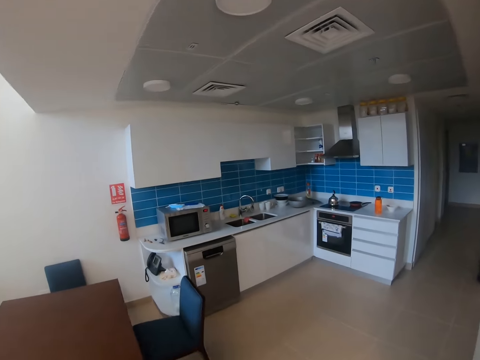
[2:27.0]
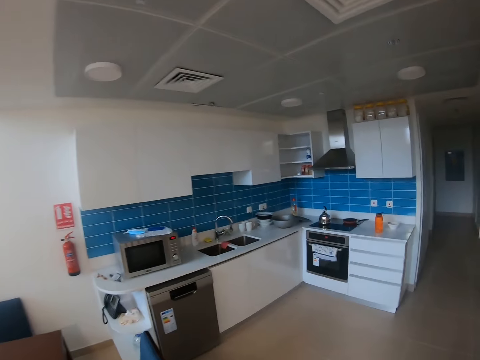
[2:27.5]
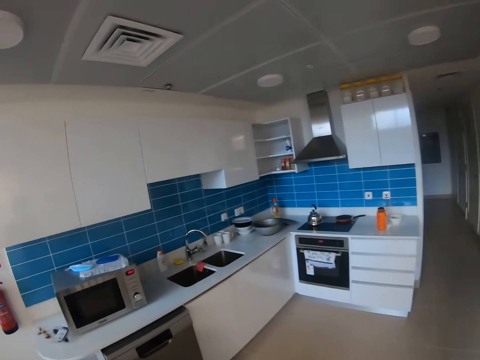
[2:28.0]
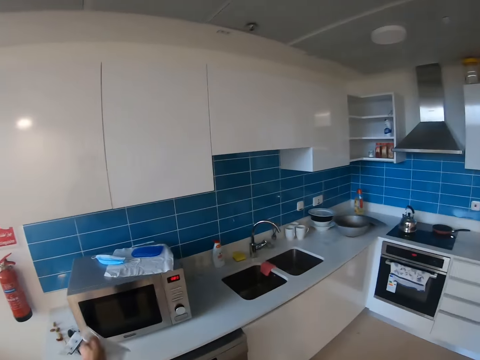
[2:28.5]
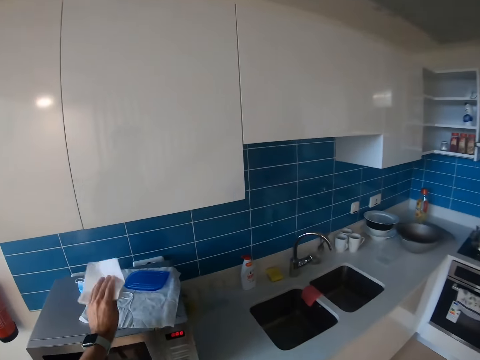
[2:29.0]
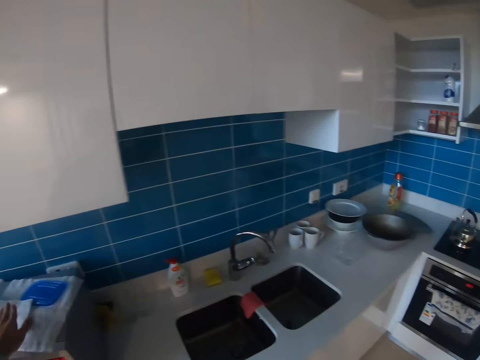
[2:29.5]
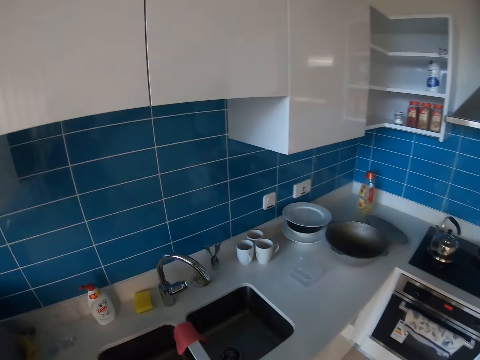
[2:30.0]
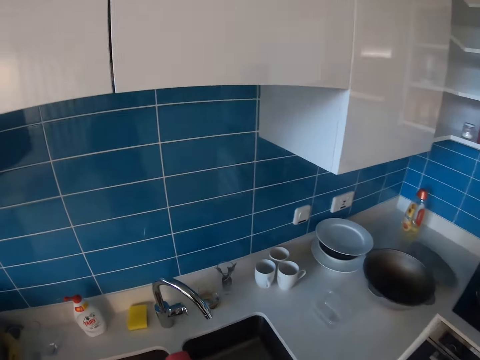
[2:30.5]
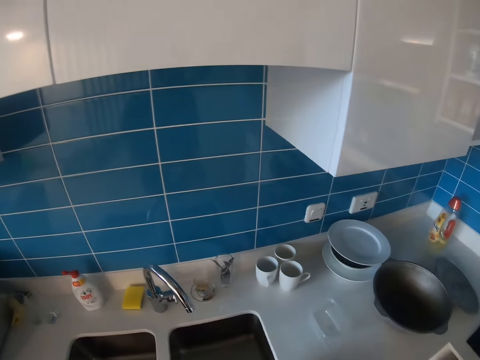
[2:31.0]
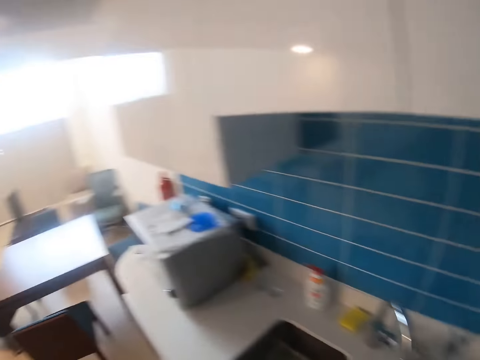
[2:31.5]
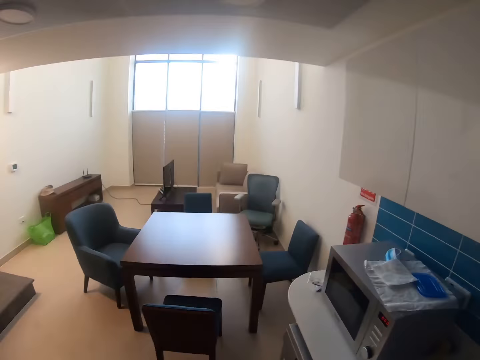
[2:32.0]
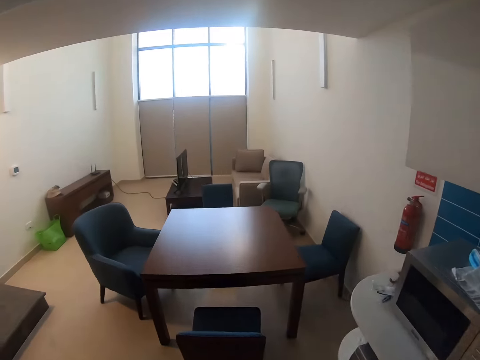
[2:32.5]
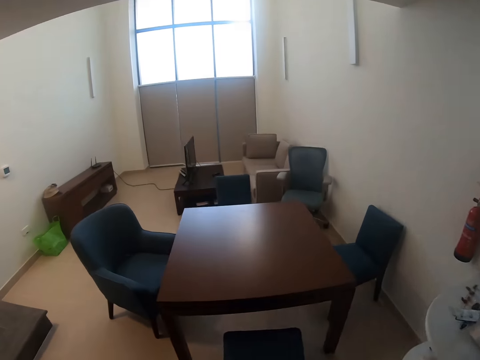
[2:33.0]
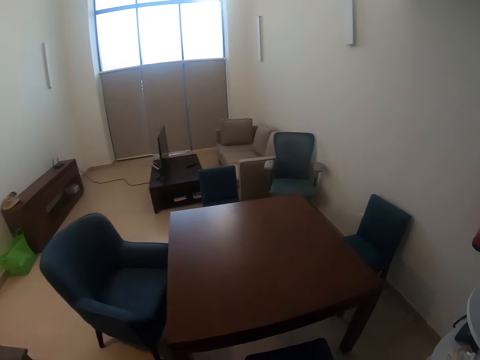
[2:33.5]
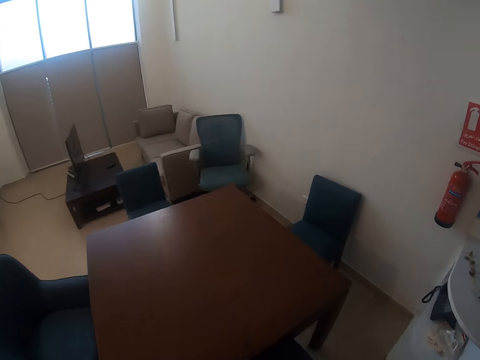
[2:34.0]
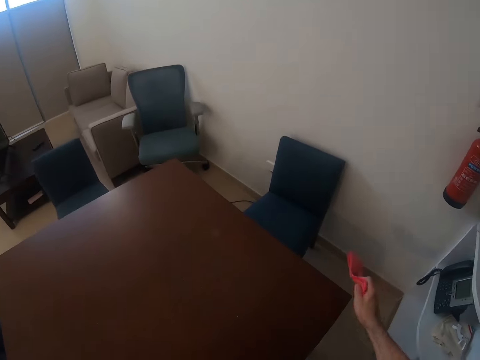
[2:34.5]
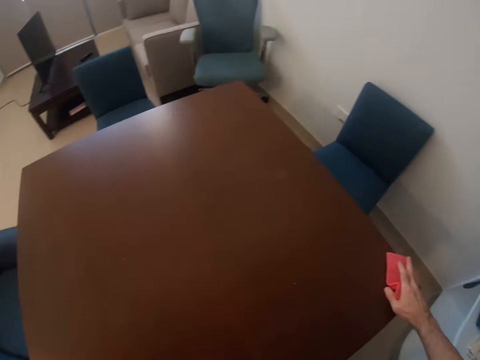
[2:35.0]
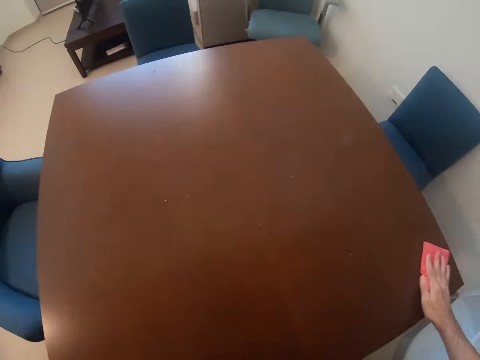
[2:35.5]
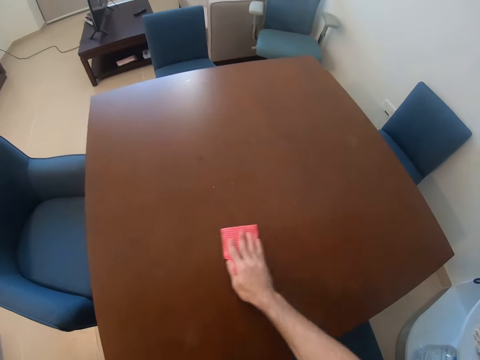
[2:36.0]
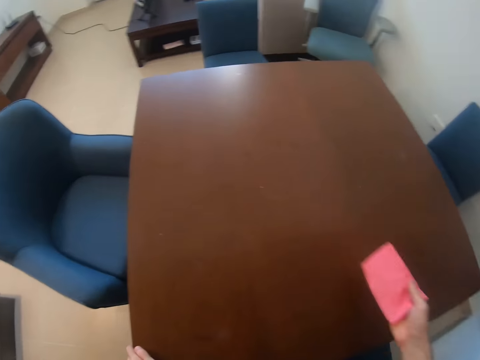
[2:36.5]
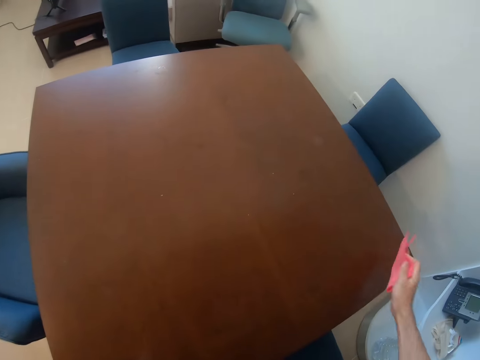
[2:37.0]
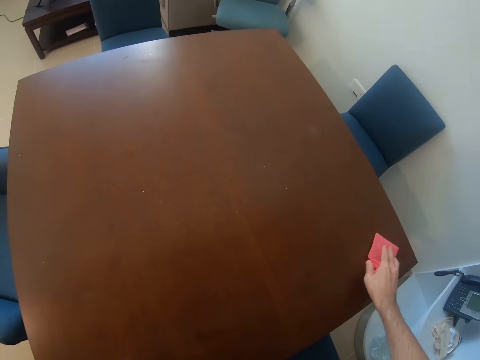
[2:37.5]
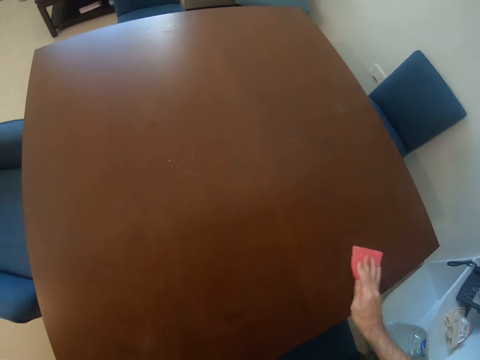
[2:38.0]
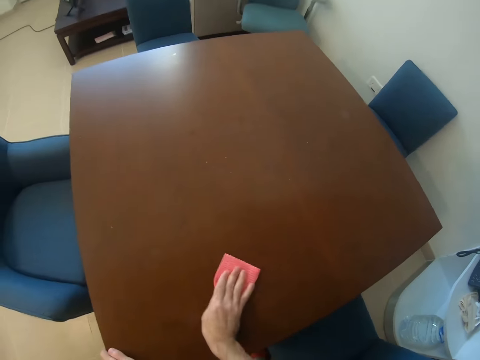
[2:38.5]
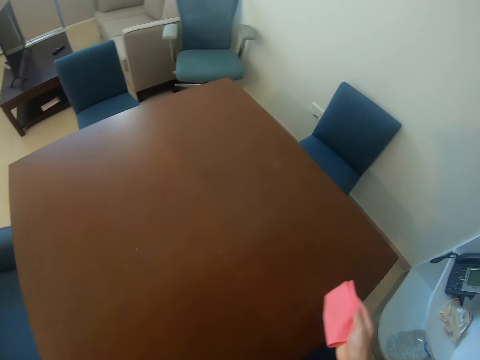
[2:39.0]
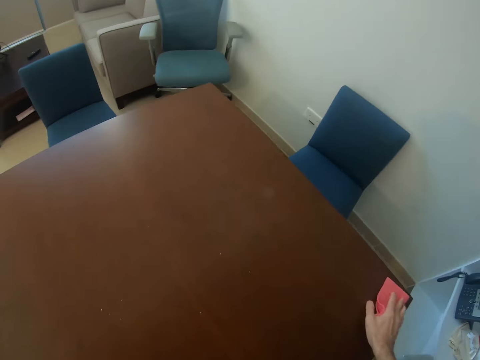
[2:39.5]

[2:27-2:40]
The camera wearer puts the paper on the microwave. They move toward the sink. They take a small towel. They turn around. They walk toward the table. They clean the table using the towel.

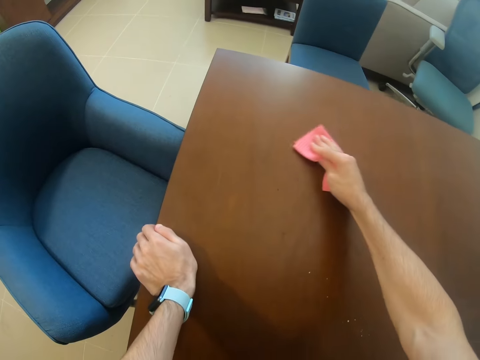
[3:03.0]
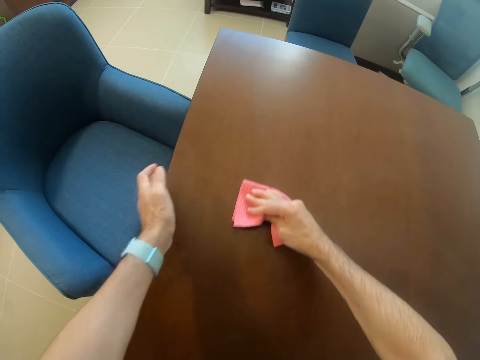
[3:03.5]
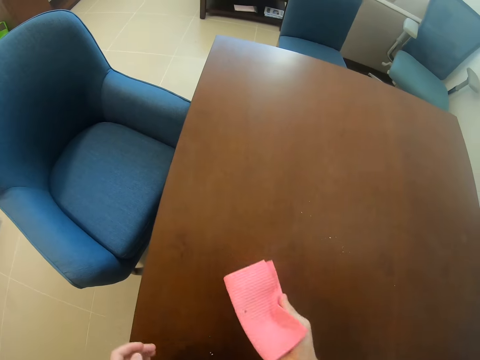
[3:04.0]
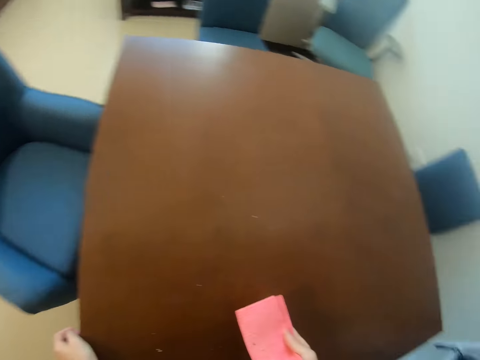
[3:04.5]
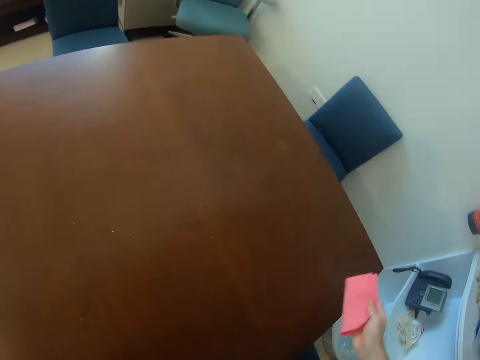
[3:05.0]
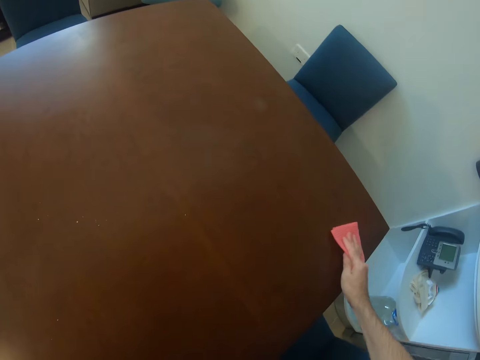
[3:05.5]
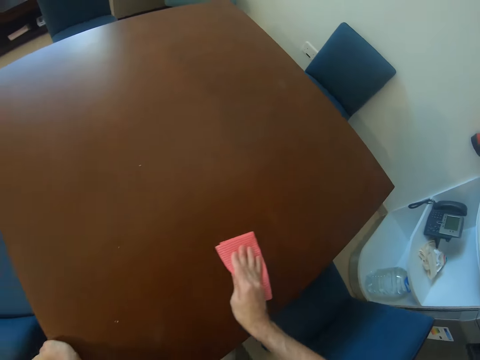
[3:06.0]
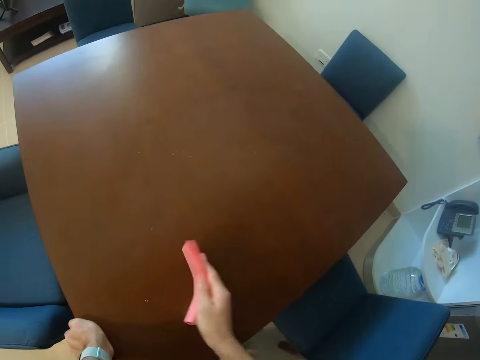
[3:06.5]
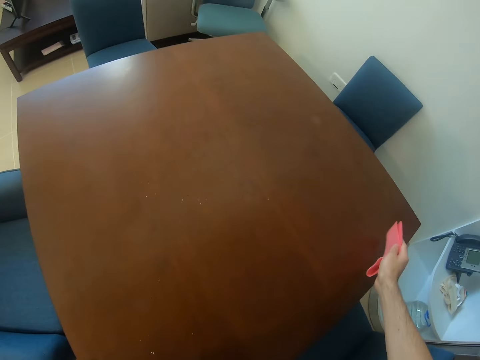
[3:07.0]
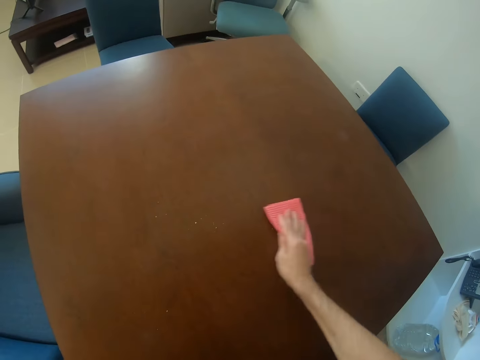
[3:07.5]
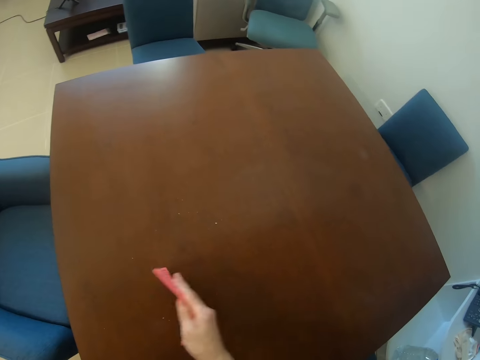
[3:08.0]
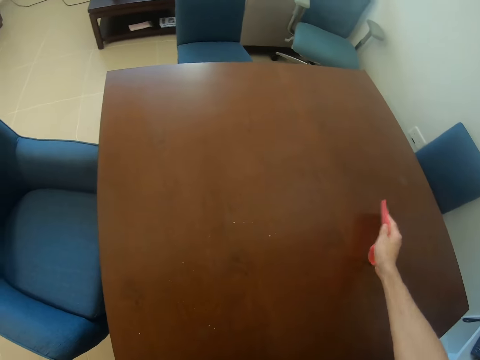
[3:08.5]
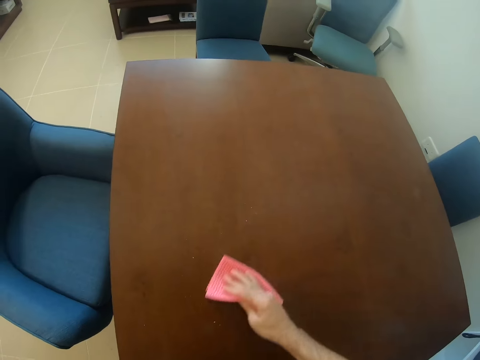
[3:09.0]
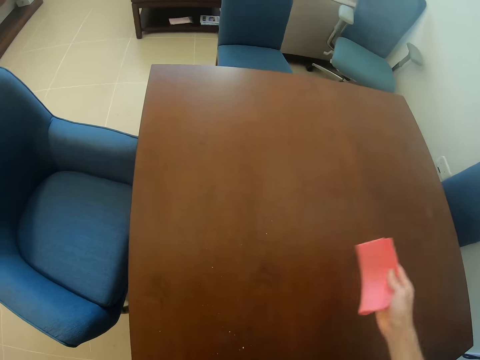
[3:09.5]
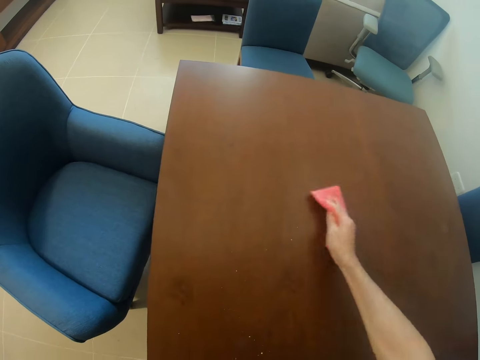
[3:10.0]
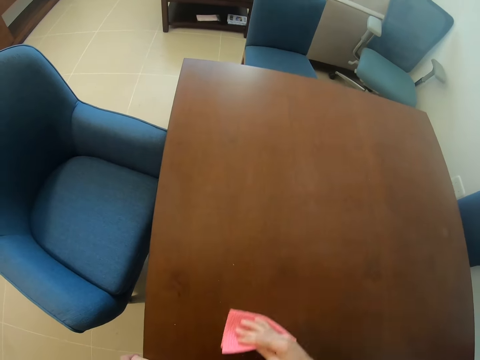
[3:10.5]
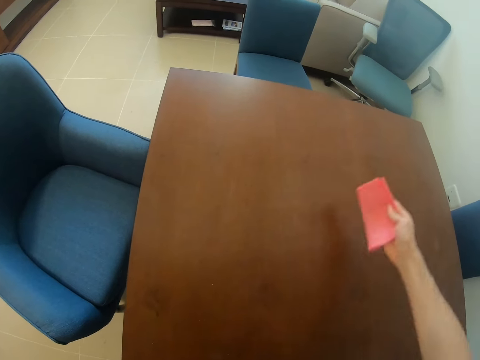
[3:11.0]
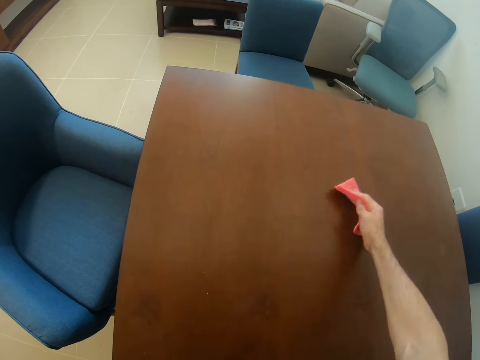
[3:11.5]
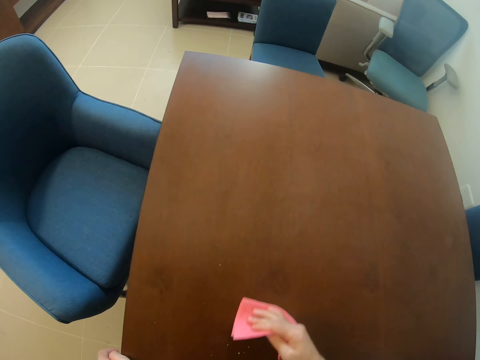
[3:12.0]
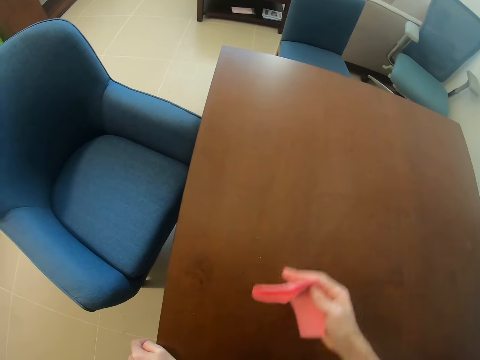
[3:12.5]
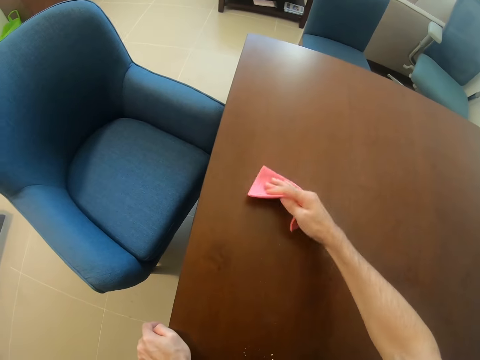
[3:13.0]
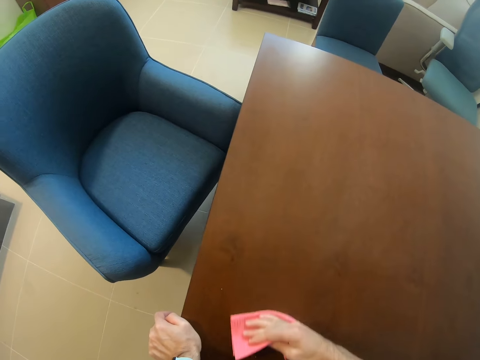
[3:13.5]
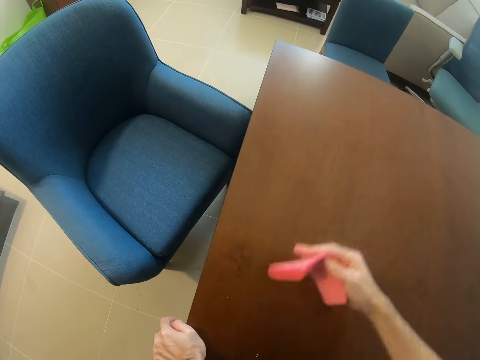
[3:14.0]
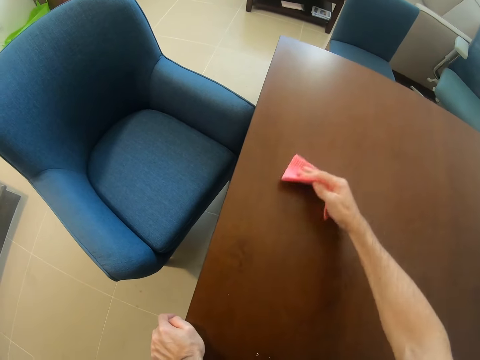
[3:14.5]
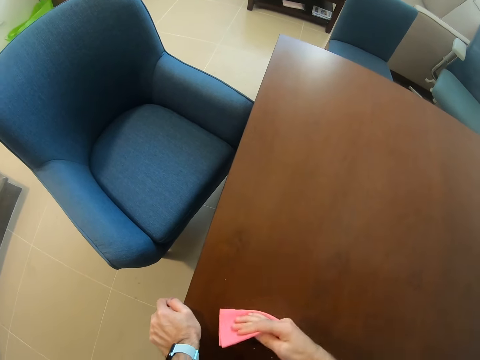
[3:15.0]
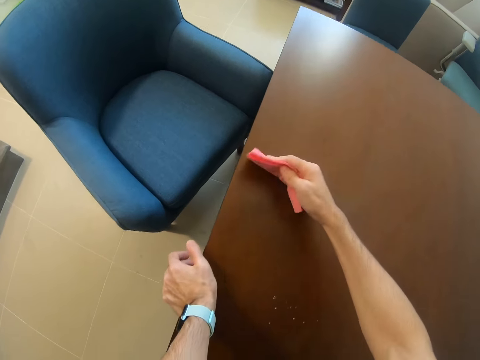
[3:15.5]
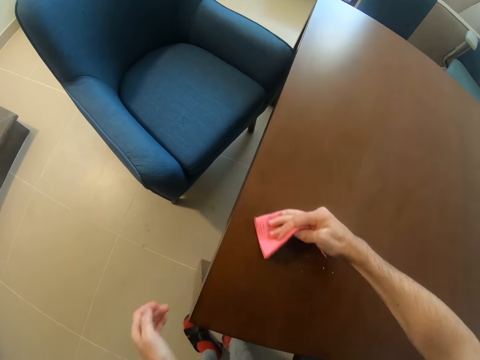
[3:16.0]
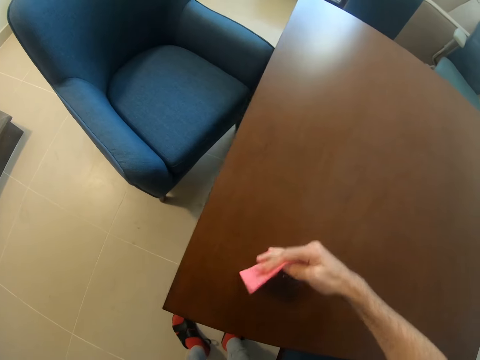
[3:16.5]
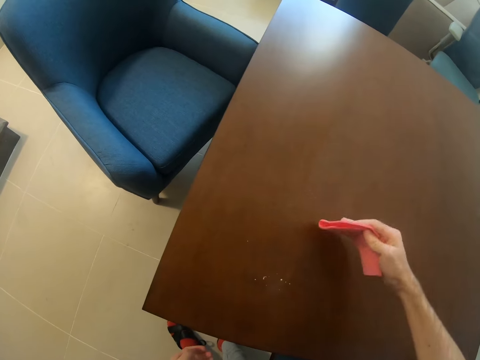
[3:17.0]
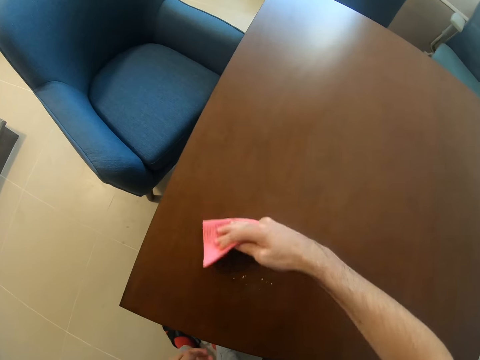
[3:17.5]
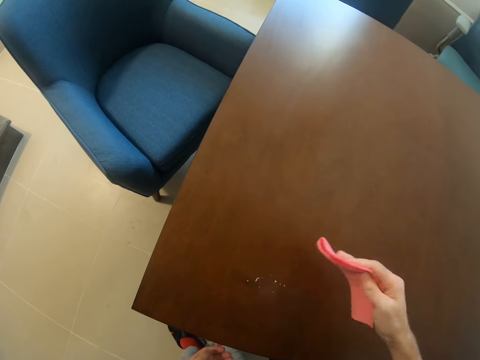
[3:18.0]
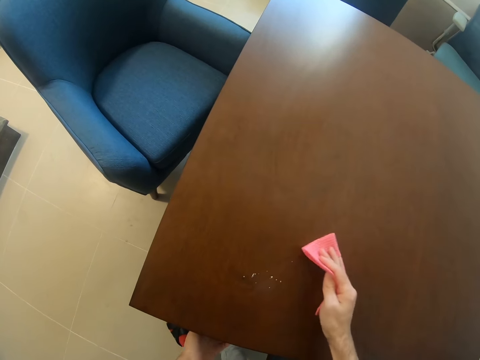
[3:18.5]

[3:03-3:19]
The camera wearer looks at the towel. They hold the wipe towel with the right hand. They clean the table using the towel.
